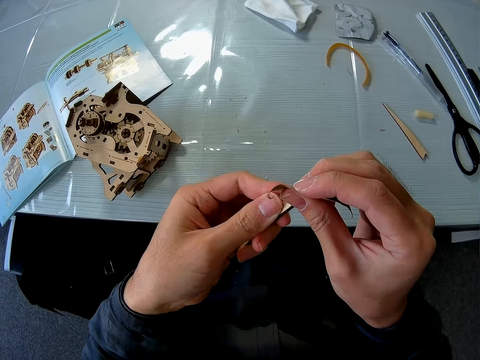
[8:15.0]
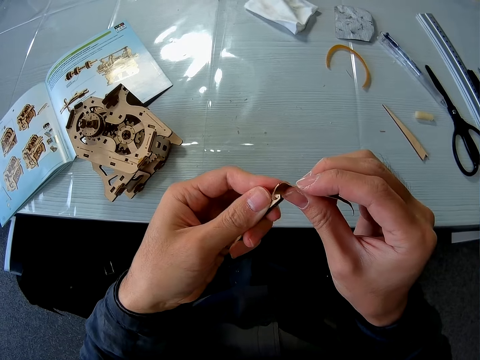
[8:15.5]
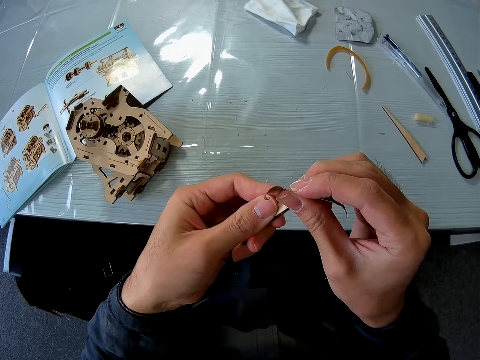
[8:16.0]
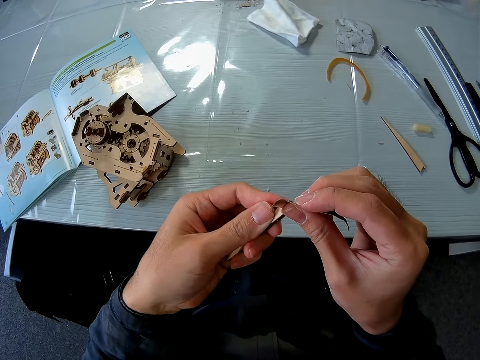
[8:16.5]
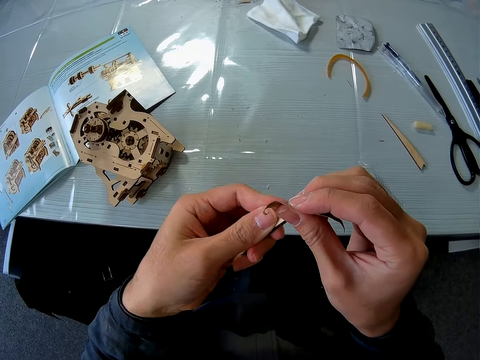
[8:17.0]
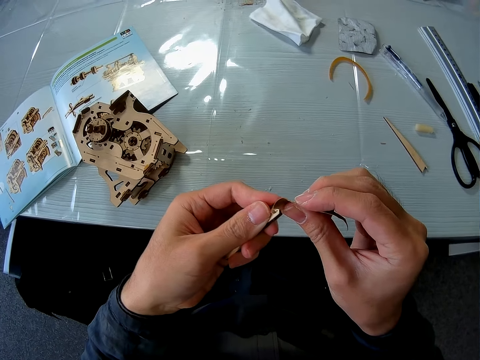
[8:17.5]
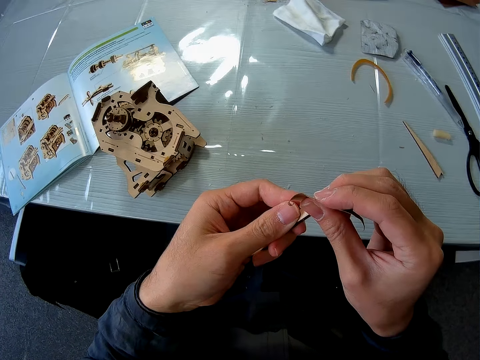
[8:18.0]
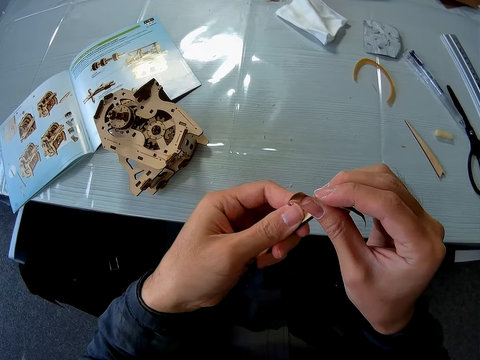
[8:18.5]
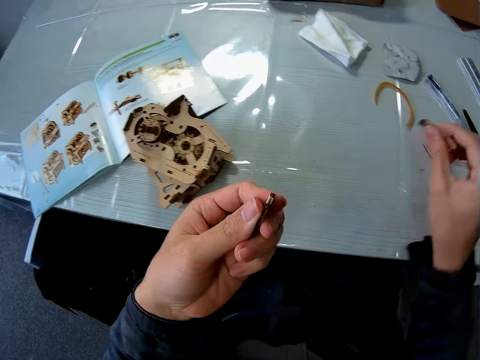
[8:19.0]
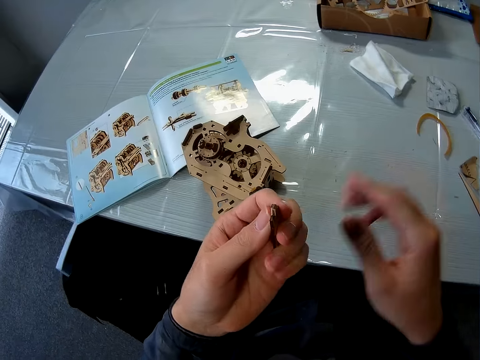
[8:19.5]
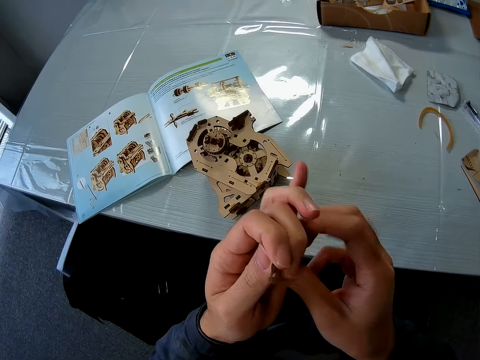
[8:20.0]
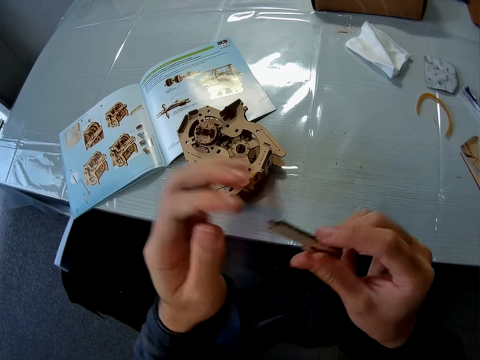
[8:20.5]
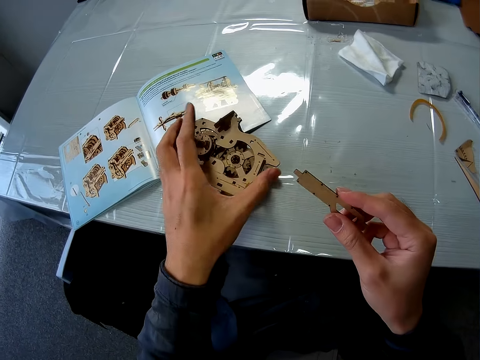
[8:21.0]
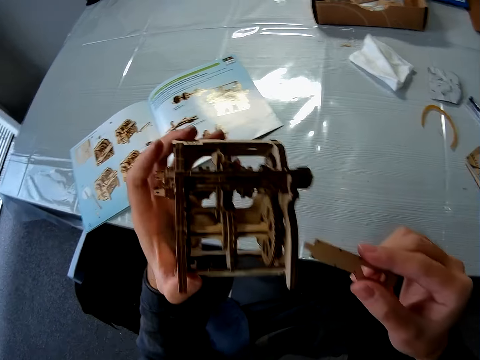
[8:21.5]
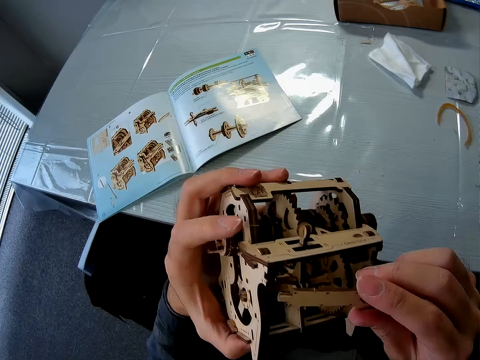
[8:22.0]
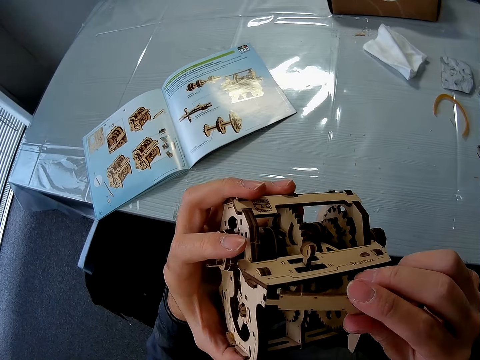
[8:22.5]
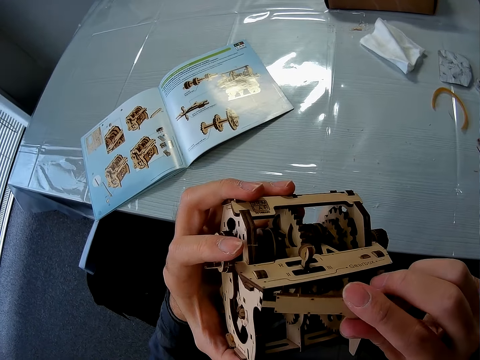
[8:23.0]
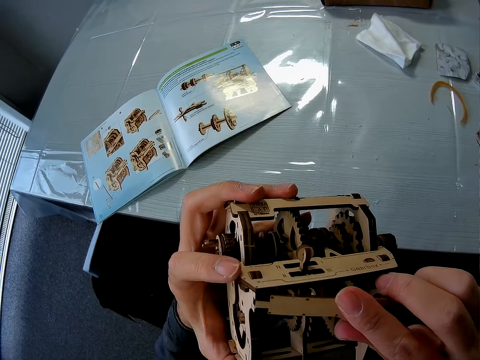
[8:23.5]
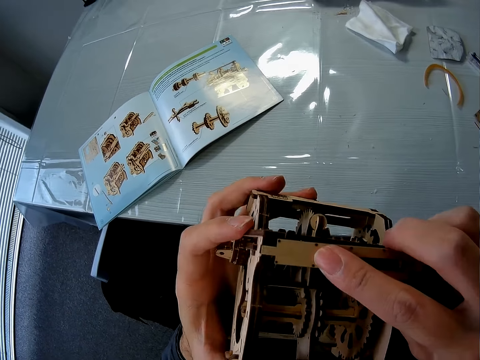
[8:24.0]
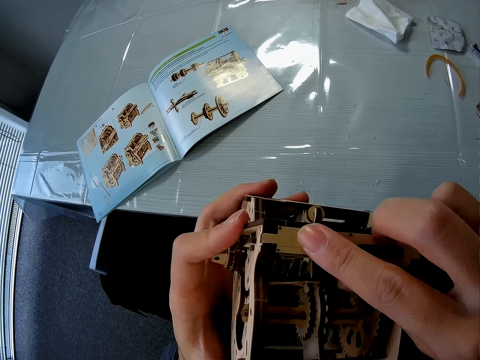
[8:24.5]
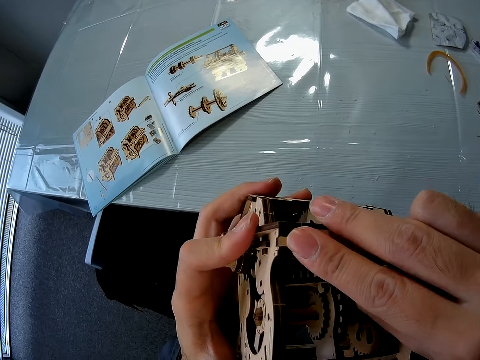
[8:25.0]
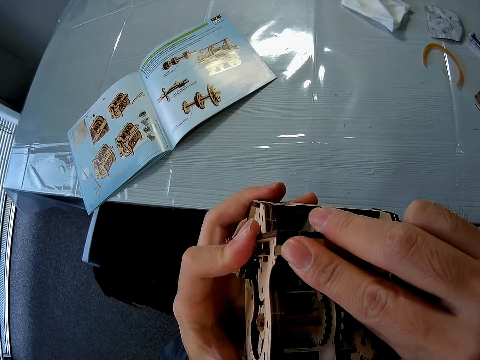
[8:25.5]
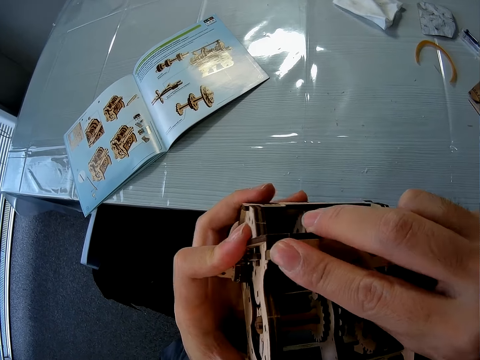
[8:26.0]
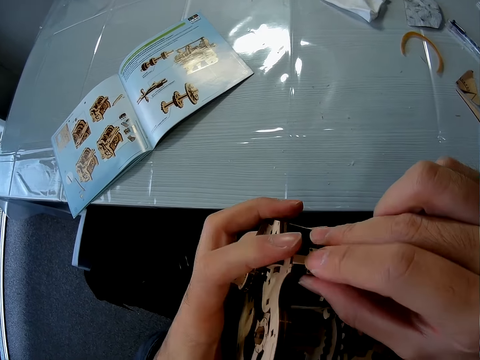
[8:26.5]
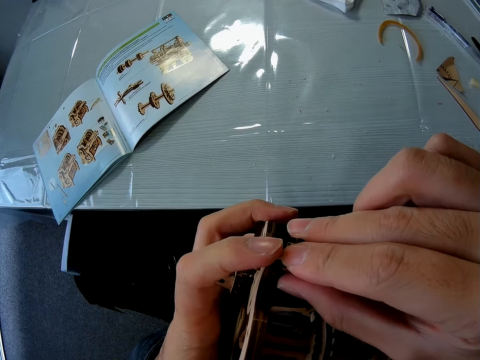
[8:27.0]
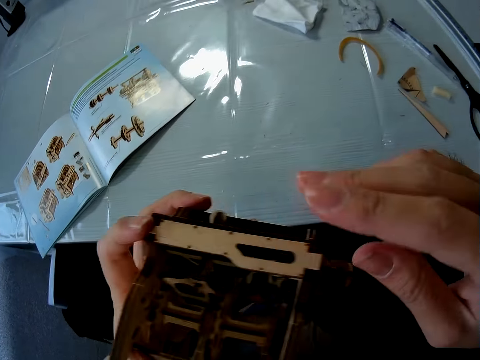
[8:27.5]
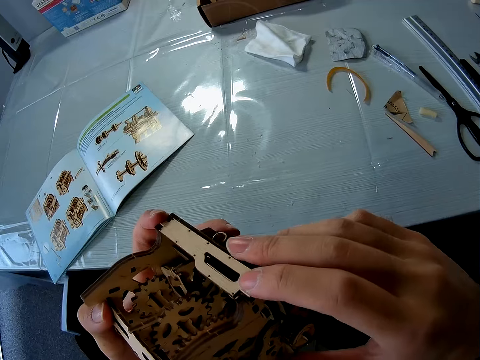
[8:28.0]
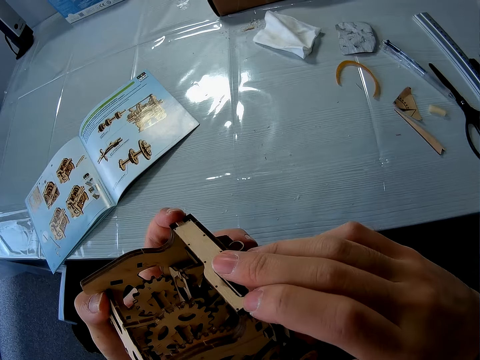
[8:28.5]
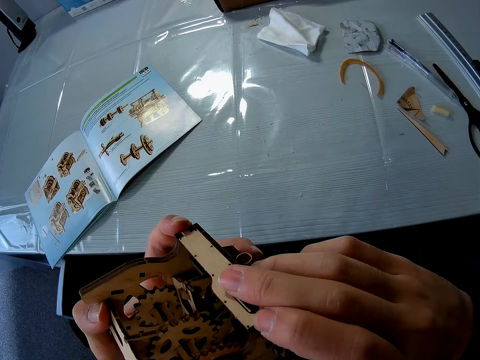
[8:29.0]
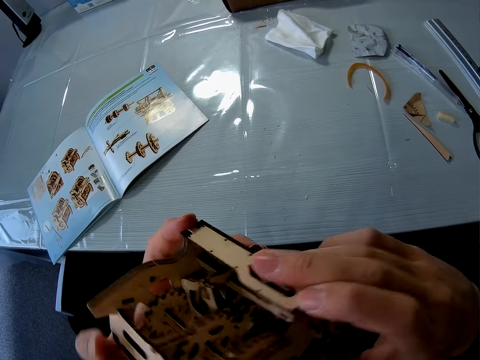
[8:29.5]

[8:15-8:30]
The camera wearer drops the sandpaper on the table. They pick up the cardboard structure from the table. They join the piece of cardboard to the cardboard structure.

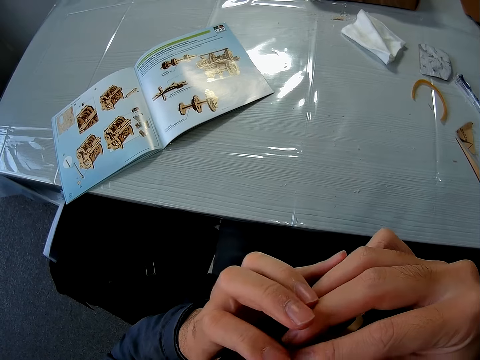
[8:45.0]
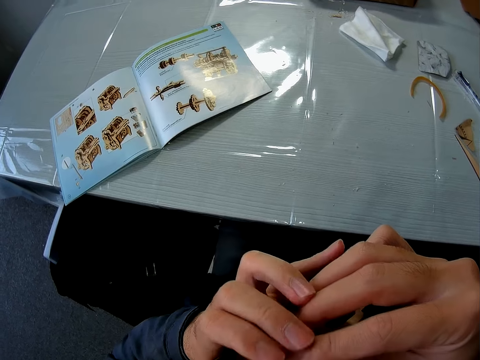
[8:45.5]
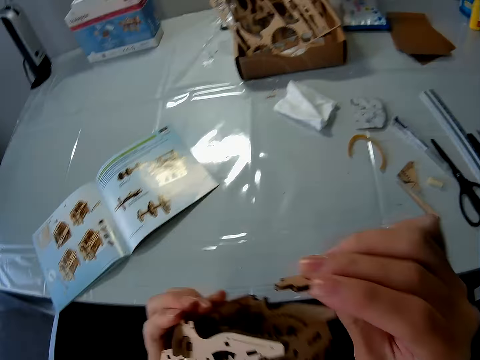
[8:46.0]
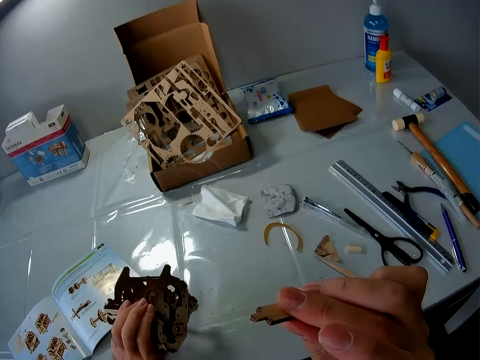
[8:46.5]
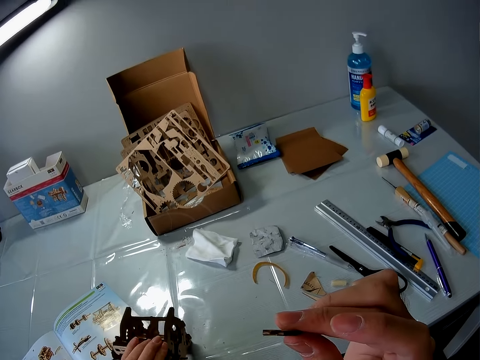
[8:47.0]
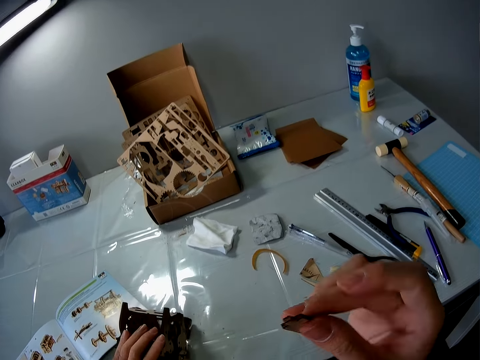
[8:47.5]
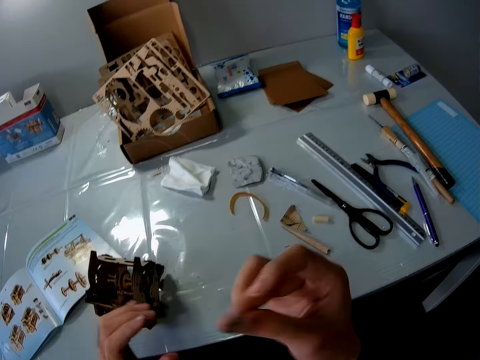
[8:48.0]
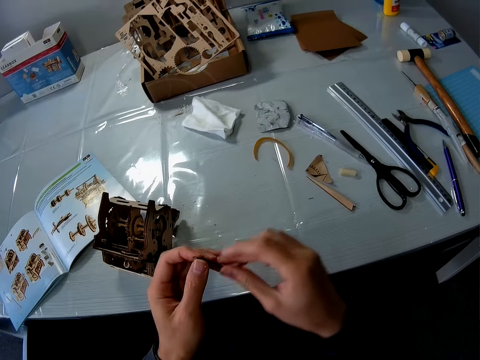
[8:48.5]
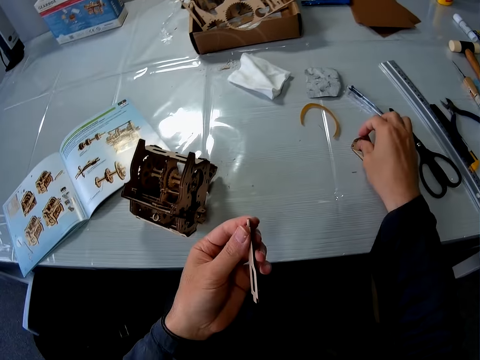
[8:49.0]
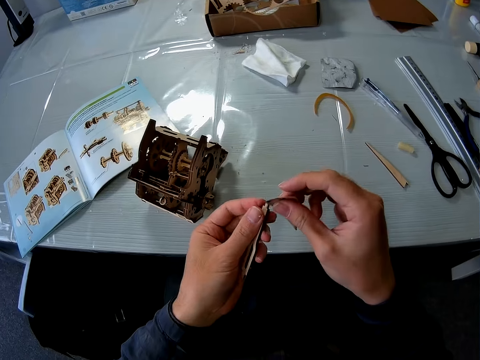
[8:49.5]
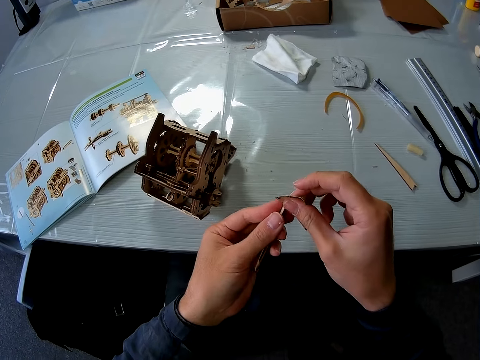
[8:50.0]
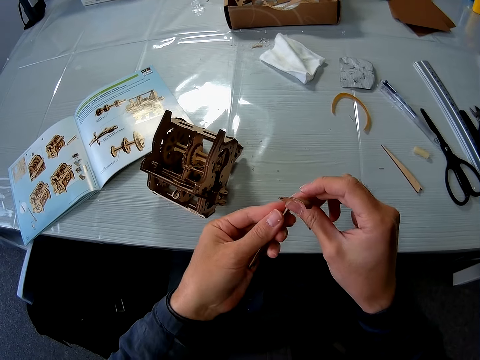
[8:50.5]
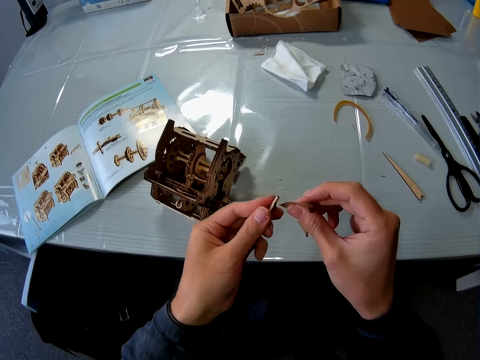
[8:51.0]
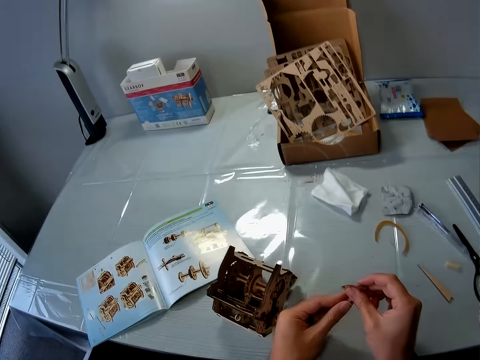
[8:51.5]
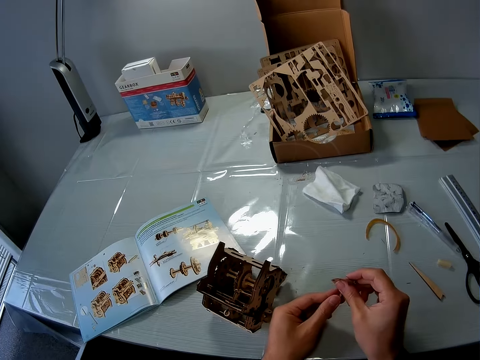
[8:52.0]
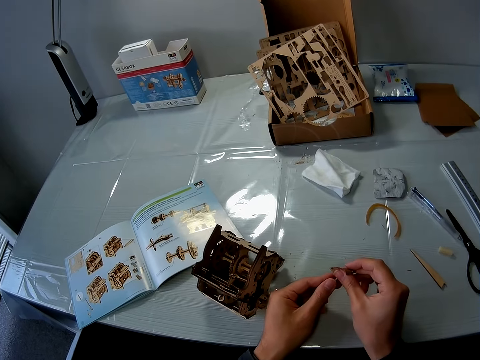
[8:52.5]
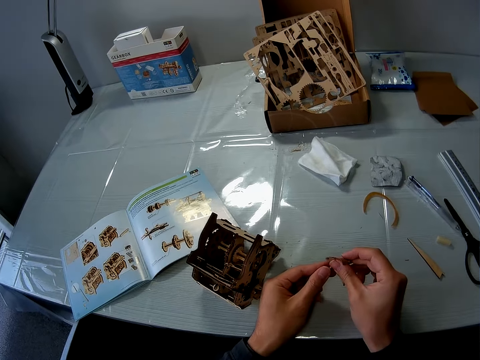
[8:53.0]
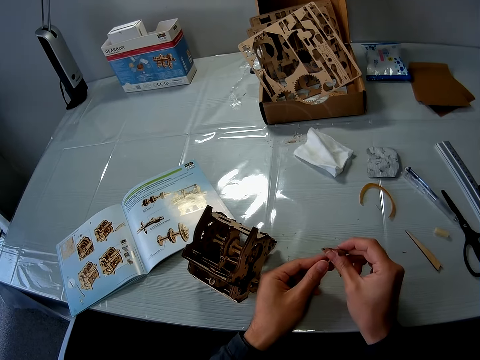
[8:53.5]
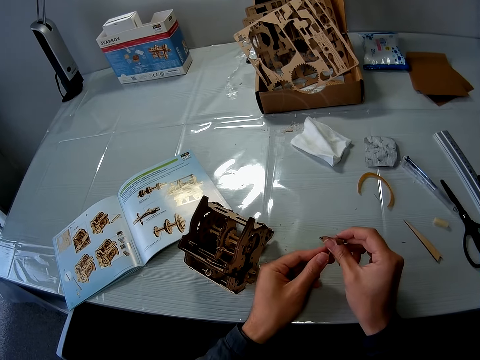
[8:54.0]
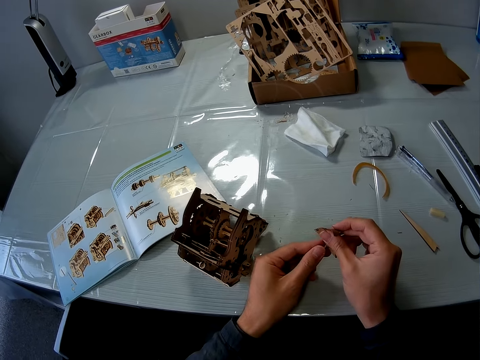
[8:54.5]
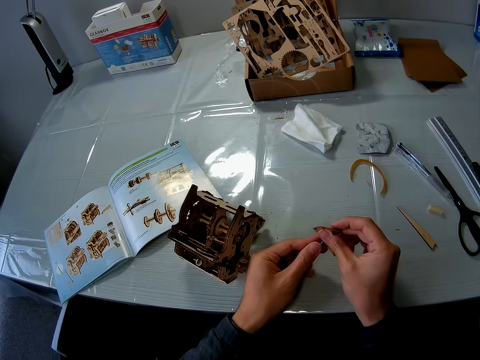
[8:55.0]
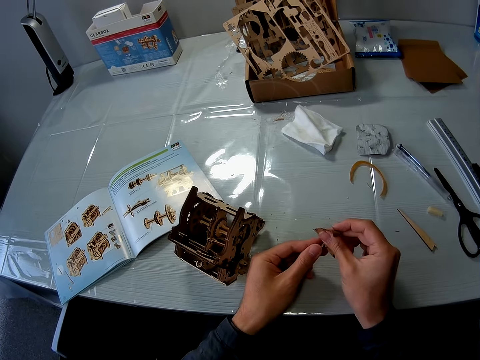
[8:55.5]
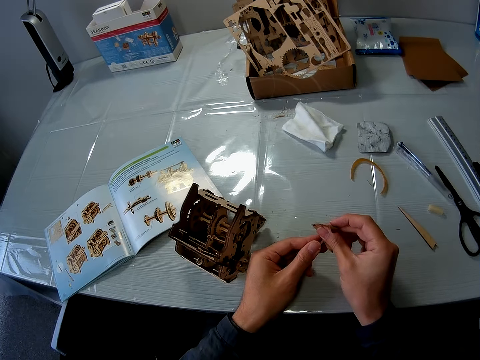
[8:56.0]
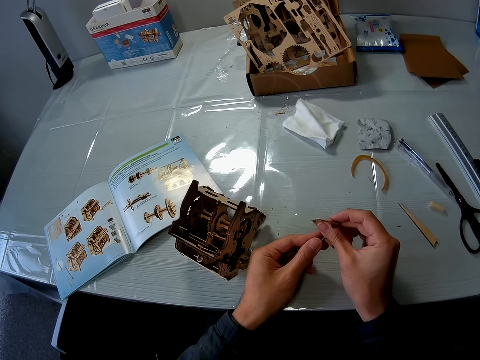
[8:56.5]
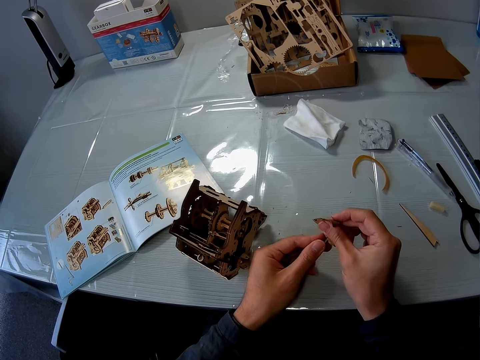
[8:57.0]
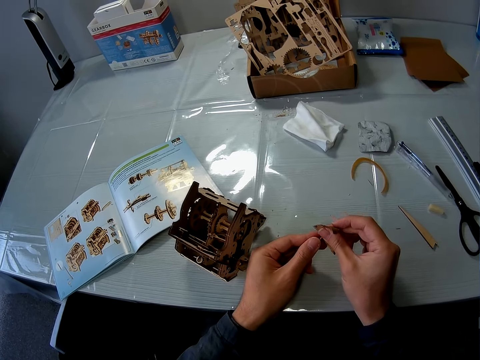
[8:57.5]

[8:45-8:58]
The camera wearer removes the piece of cardboard from the cardboard structure. They drop the cardboard structure on the table. They pick up the sandpaper from the table. They smoothen the piece of cardboard with the sandpaper.
